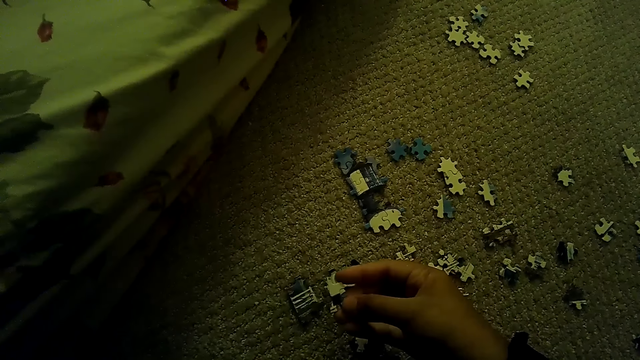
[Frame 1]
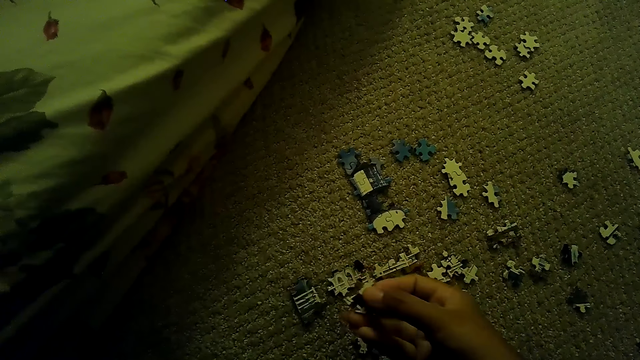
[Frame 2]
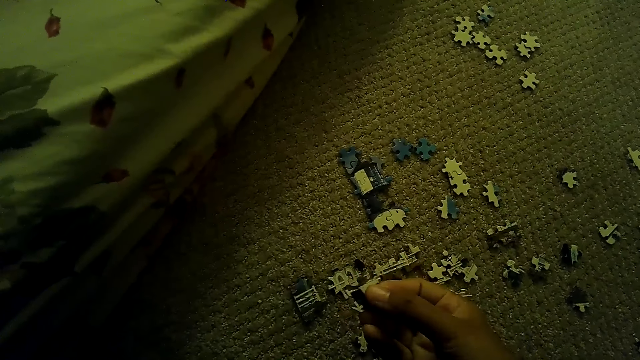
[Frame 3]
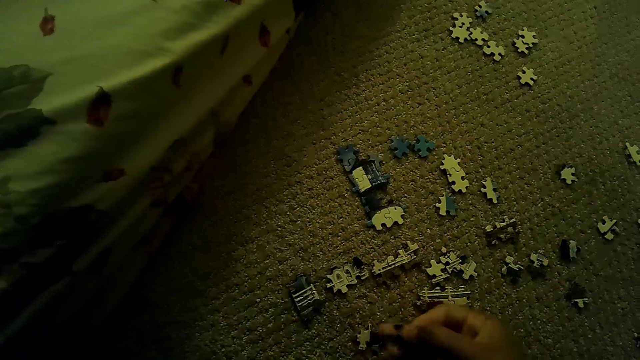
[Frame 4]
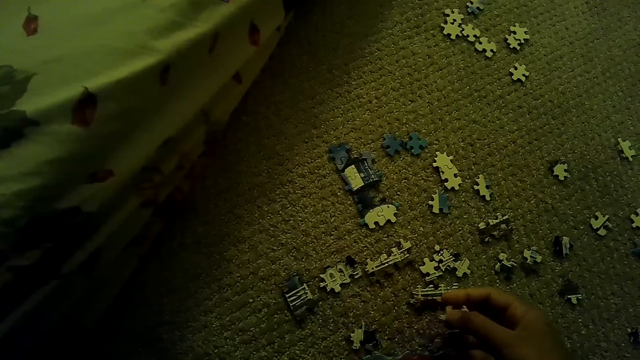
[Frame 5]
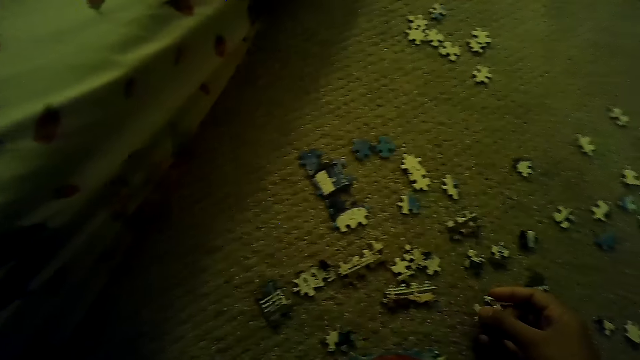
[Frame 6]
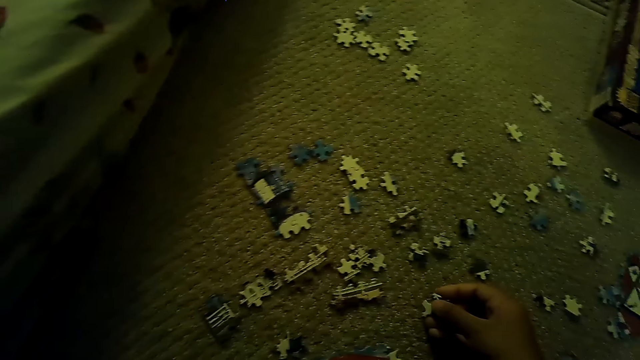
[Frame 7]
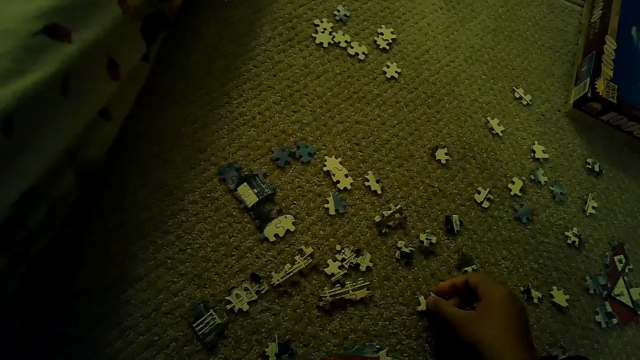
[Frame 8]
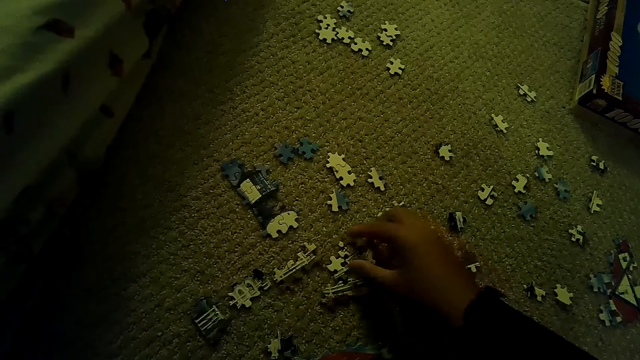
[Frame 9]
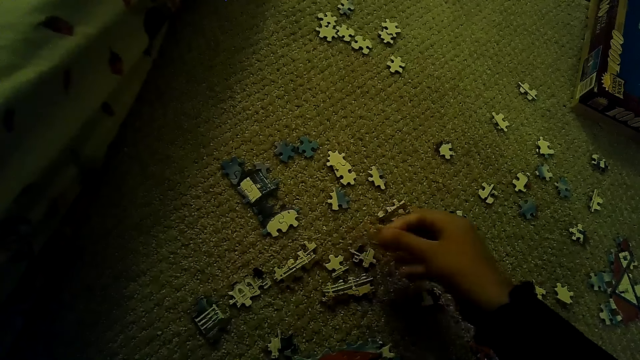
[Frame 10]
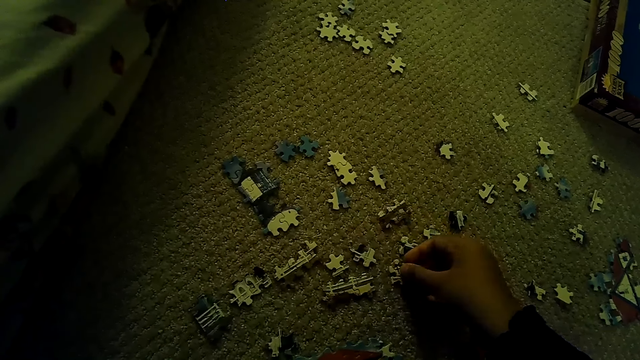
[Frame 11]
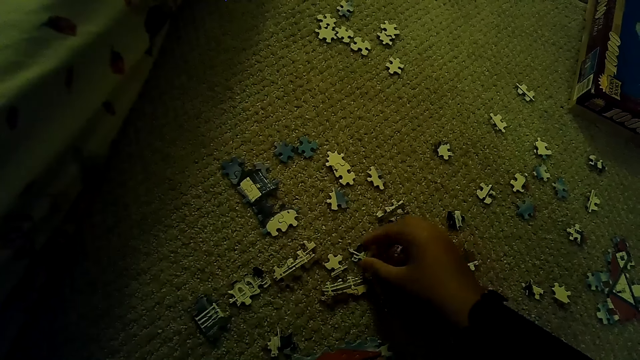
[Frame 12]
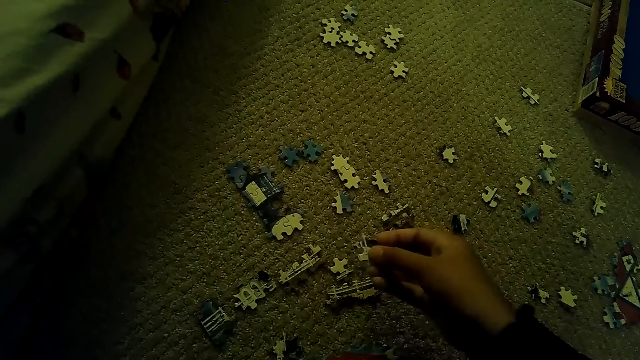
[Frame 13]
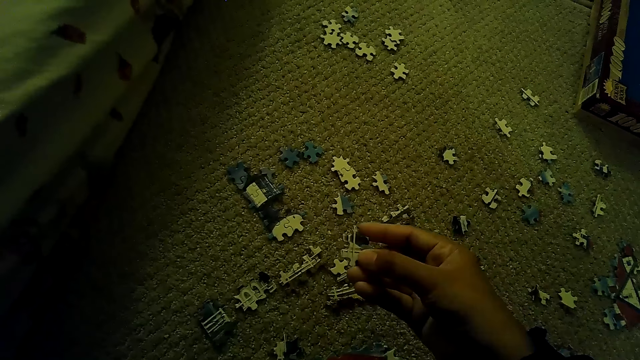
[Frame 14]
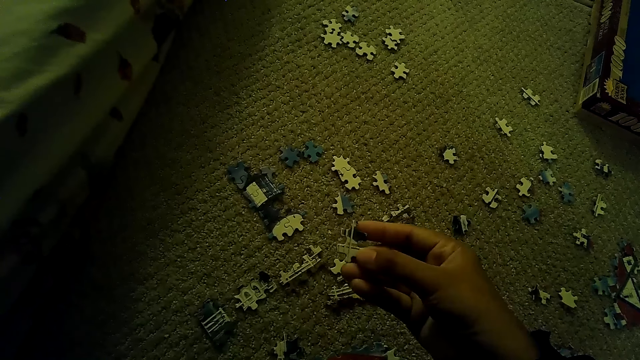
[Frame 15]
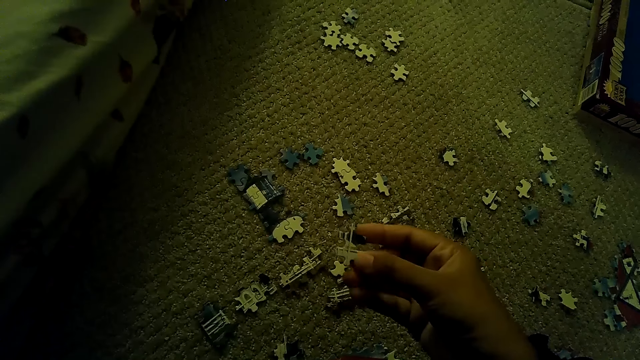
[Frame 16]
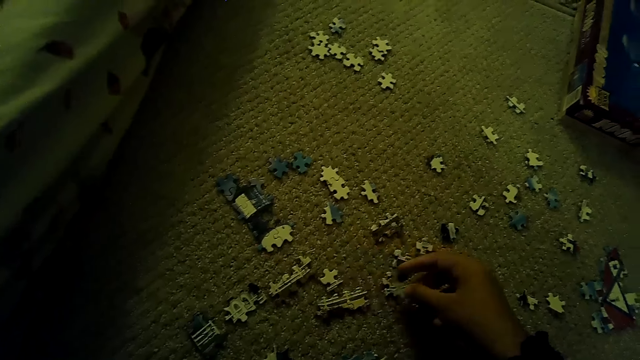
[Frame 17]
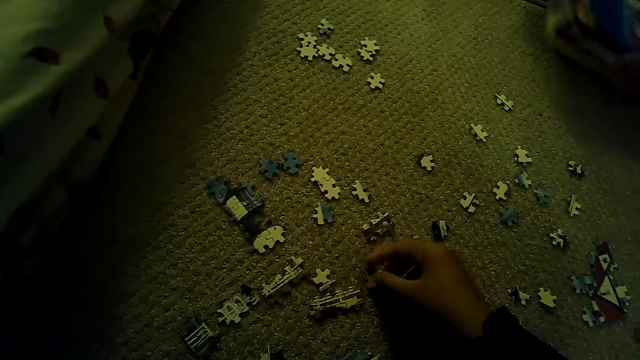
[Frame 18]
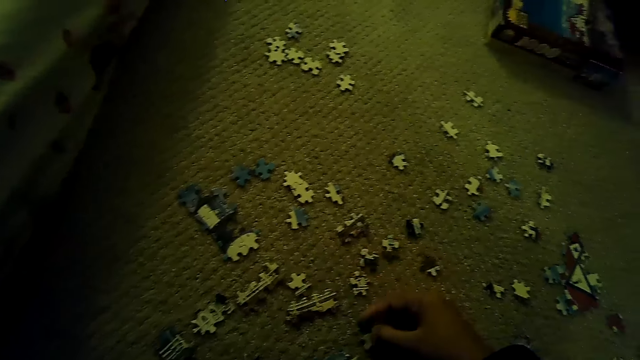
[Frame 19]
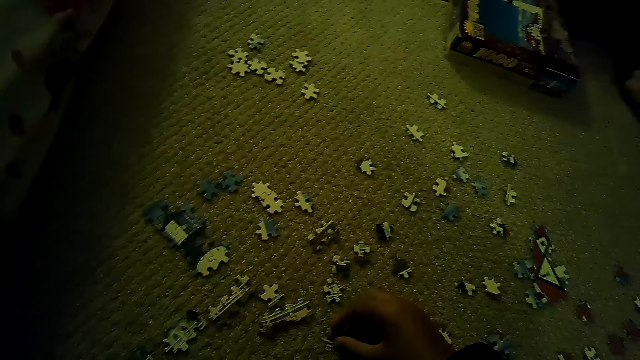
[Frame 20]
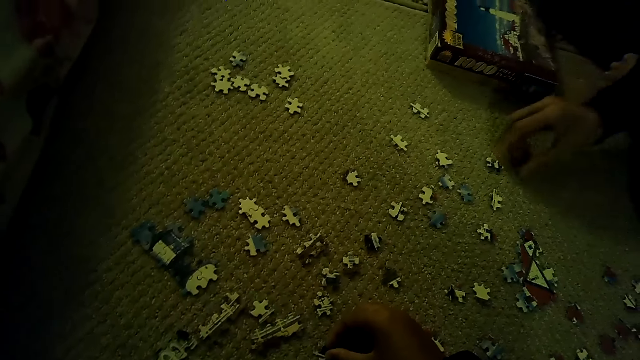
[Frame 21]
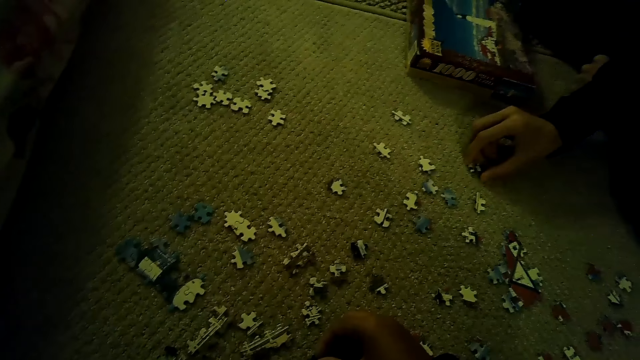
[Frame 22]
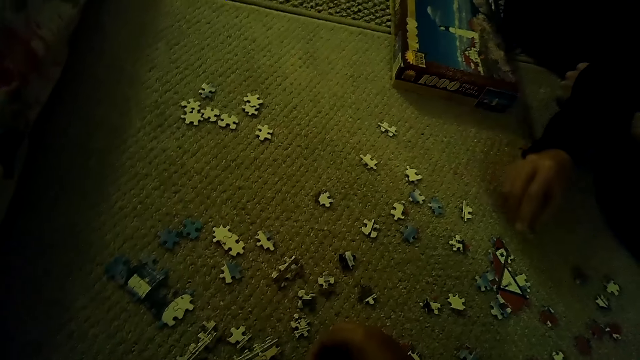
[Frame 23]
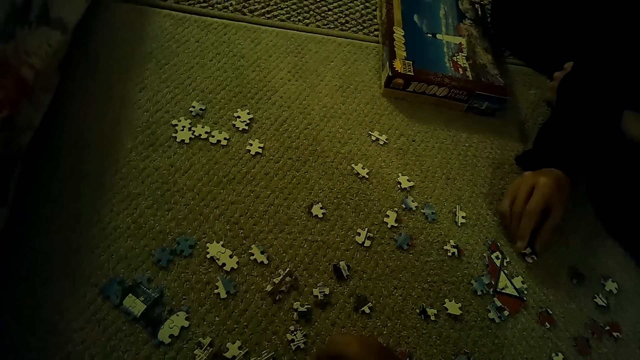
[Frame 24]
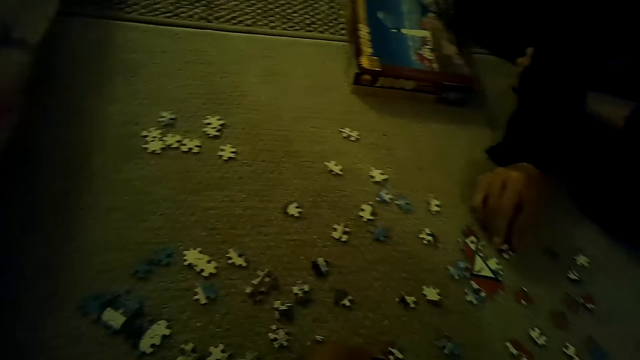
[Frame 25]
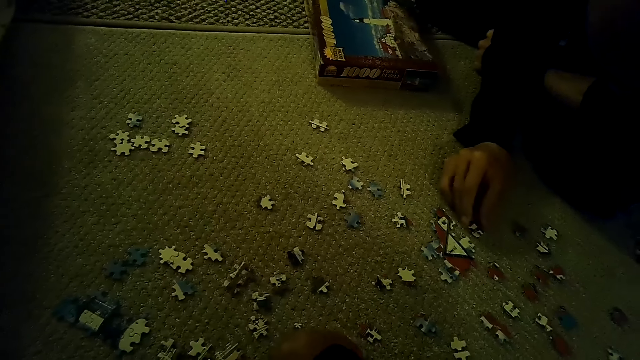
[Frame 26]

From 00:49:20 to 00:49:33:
The camera wearer puts the puzzle piece down. They pick up the puzzle piece. They stare at the jigsaw puzzle piece. They stare around the floor. They fix the puzzle pieces. A person picks up the puzzle piece and plays the jigsaw puzzle on the floor.

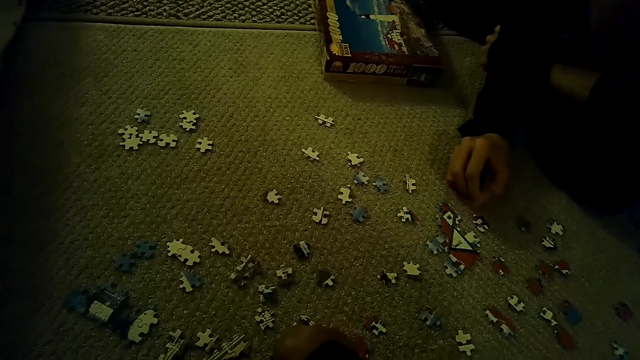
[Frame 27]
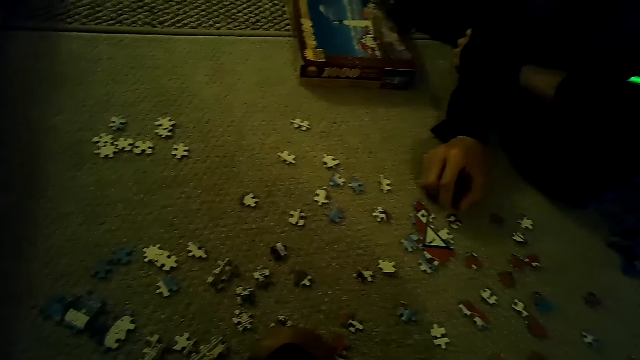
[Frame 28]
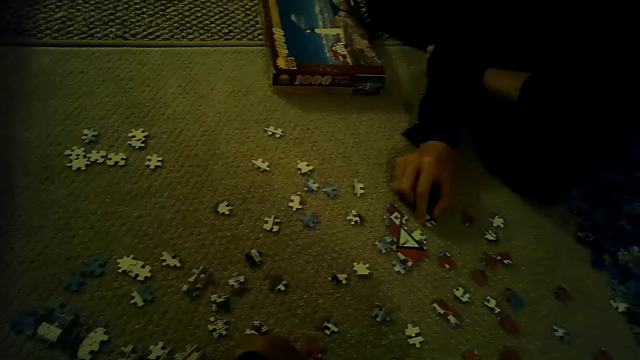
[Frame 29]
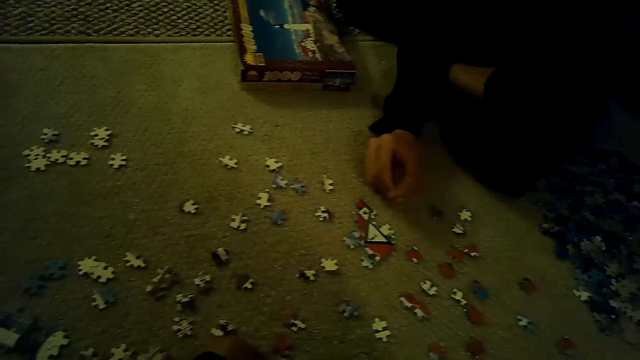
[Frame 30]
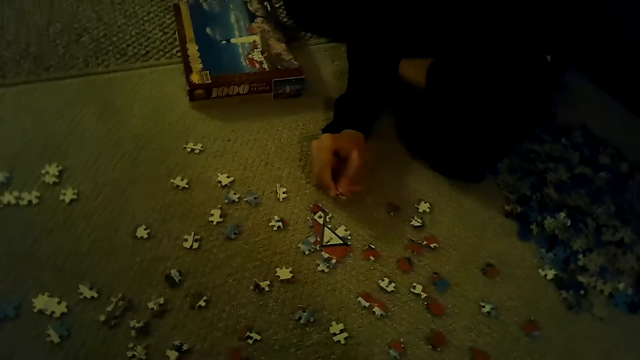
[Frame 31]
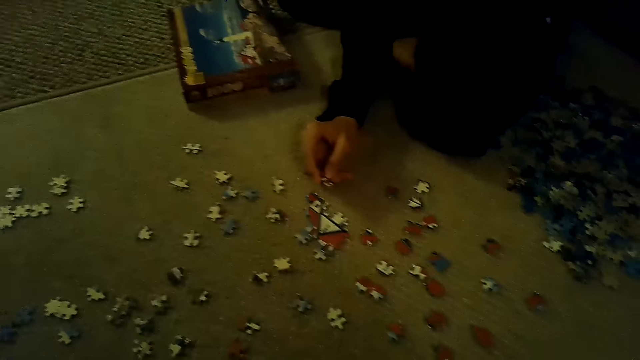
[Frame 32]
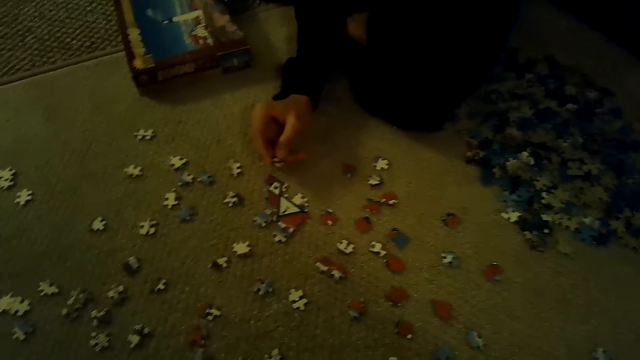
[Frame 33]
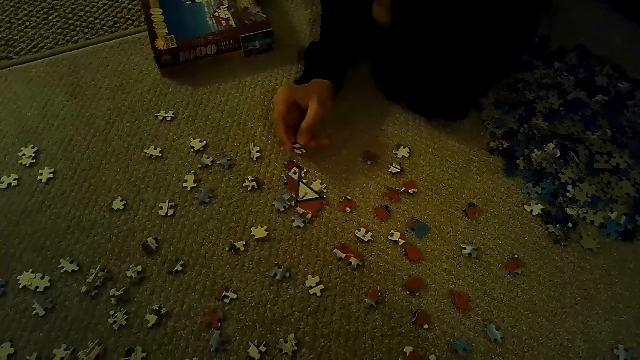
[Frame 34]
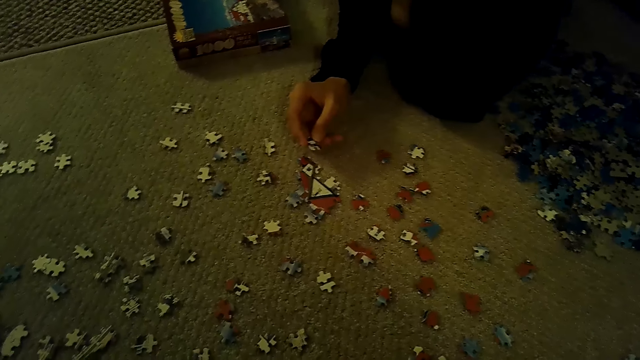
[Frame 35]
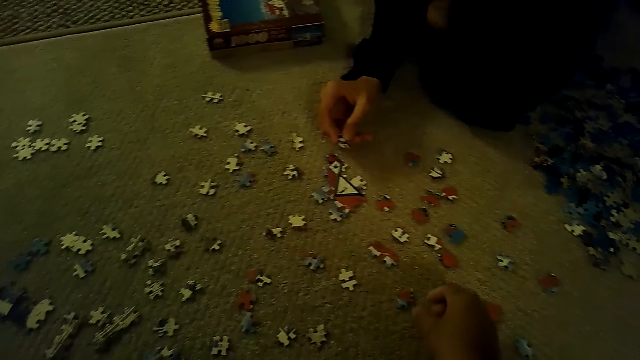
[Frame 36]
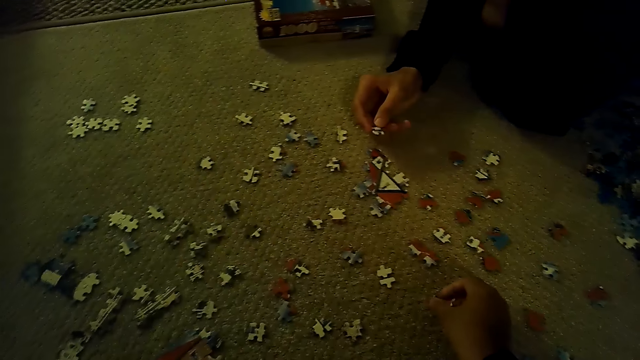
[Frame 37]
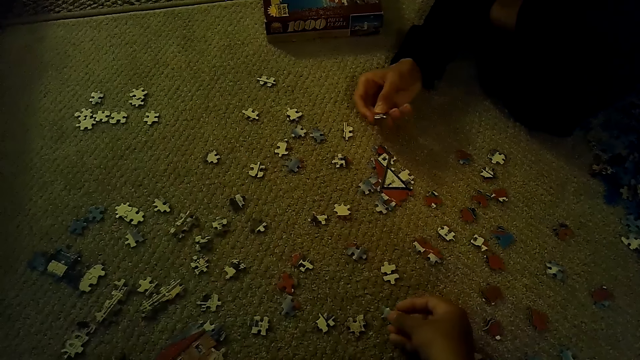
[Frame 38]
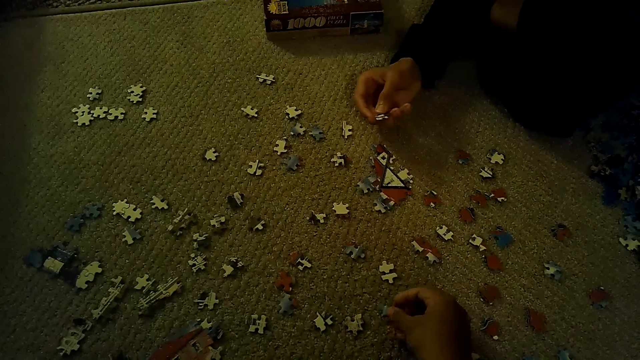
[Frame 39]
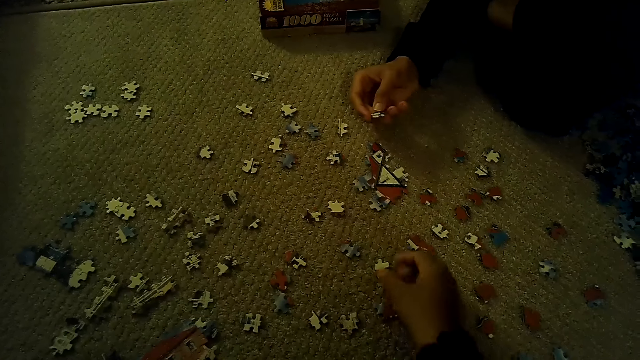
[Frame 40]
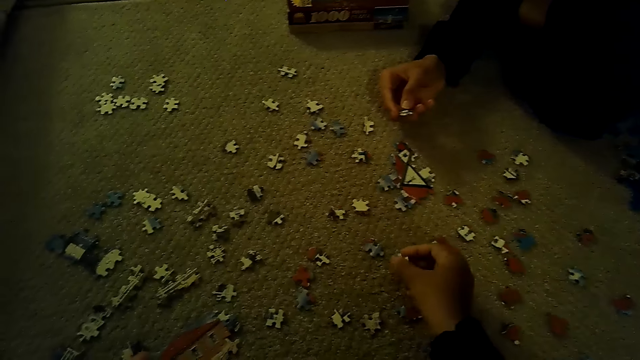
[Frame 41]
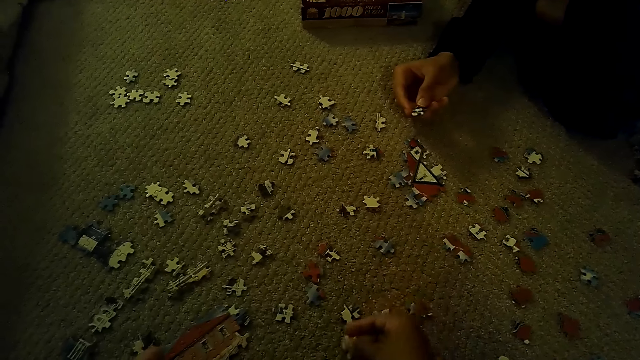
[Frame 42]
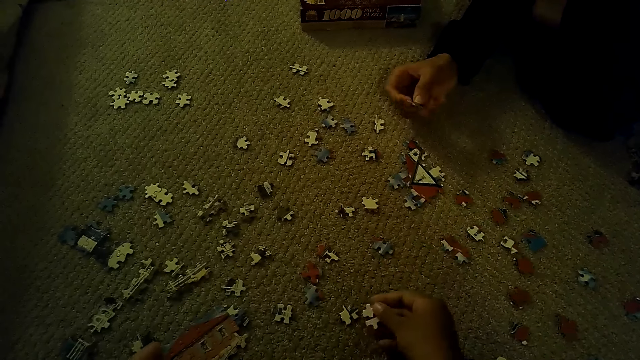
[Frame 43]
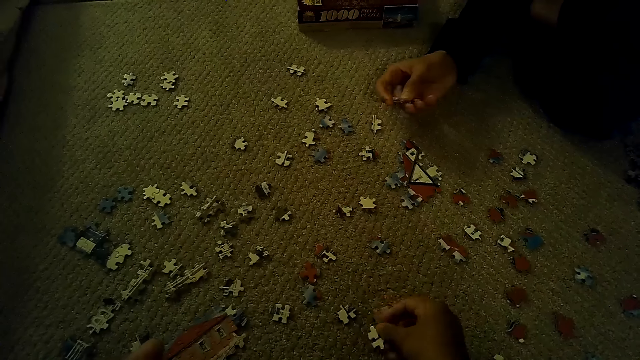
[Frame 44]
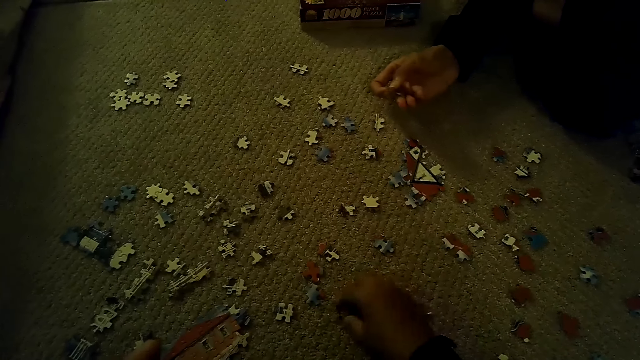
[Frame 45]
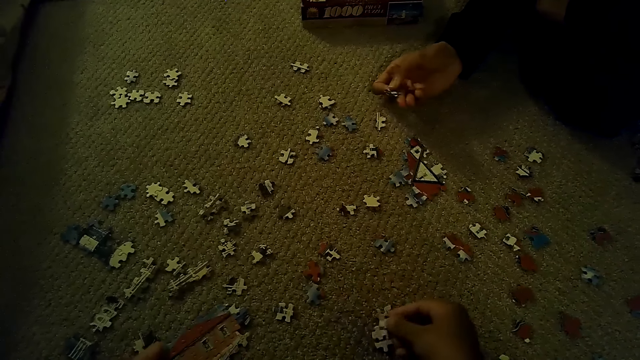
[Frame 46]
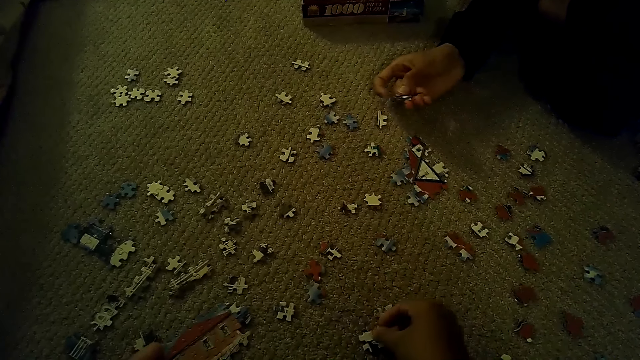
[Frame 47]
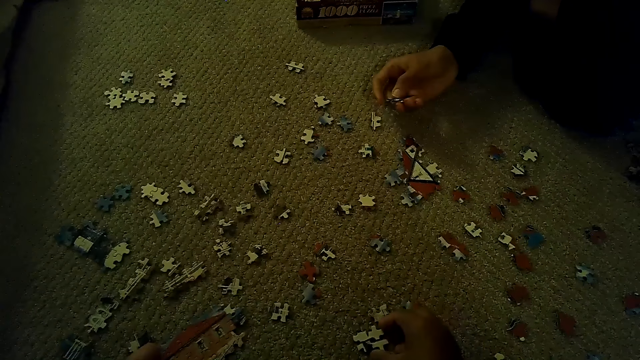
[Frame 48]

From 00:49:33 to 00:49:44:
A person puts the puzzle piece down and picks up the puzzle piece. The camera wearer picks up the puzzle piece. They play the jigsaw puzzle on the floor.
